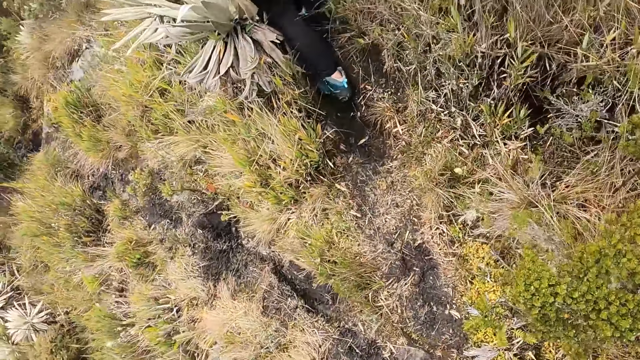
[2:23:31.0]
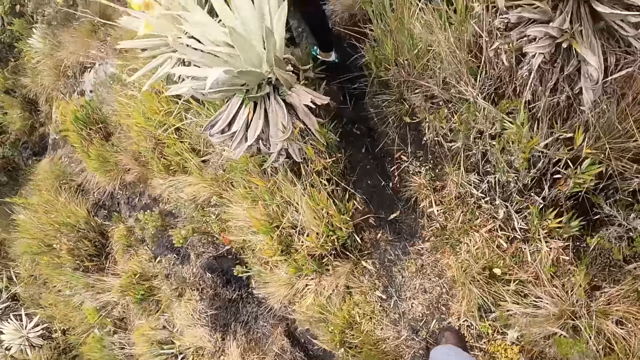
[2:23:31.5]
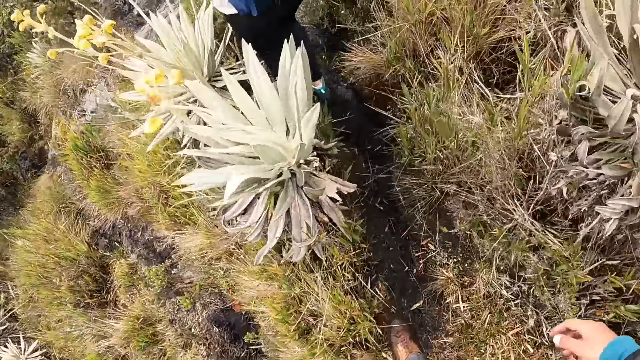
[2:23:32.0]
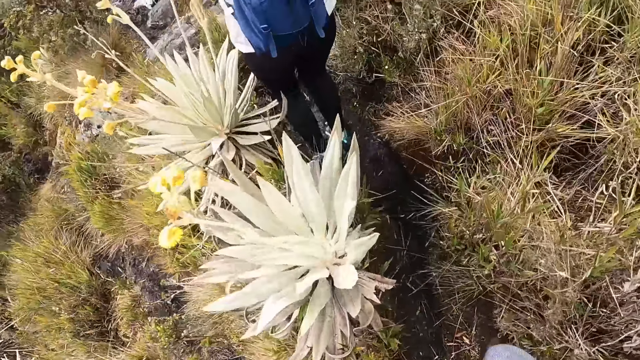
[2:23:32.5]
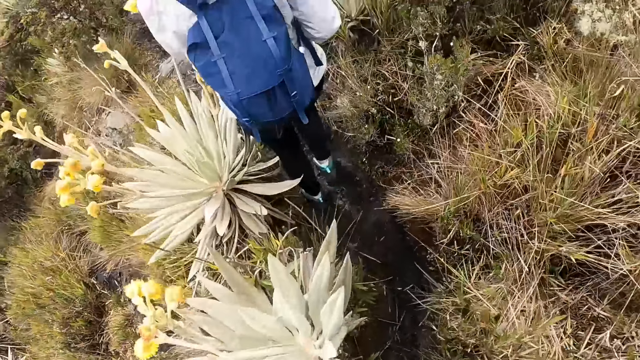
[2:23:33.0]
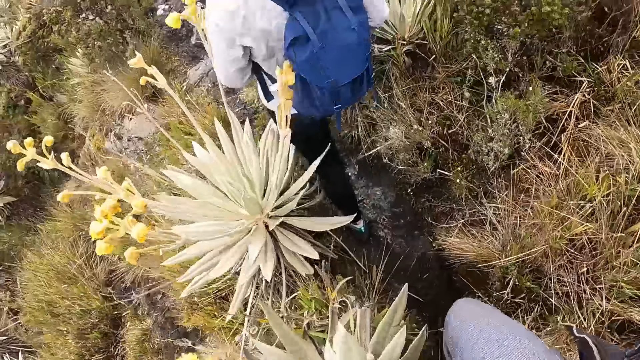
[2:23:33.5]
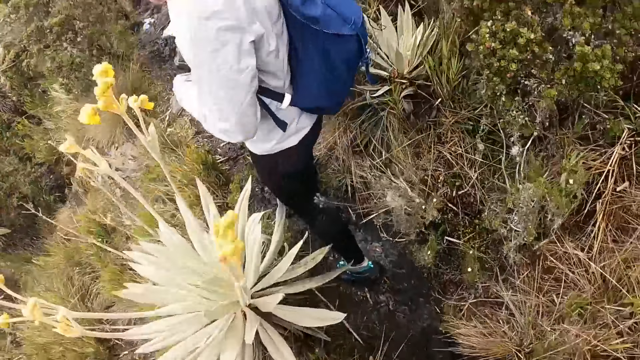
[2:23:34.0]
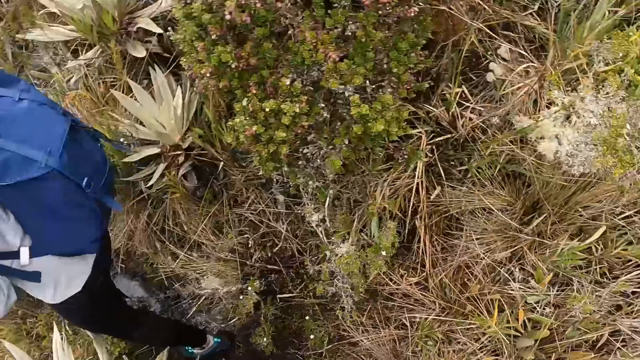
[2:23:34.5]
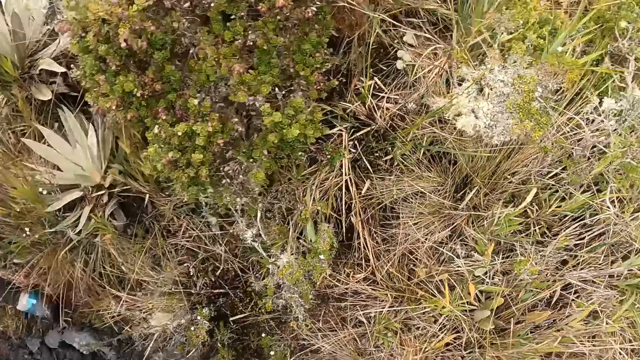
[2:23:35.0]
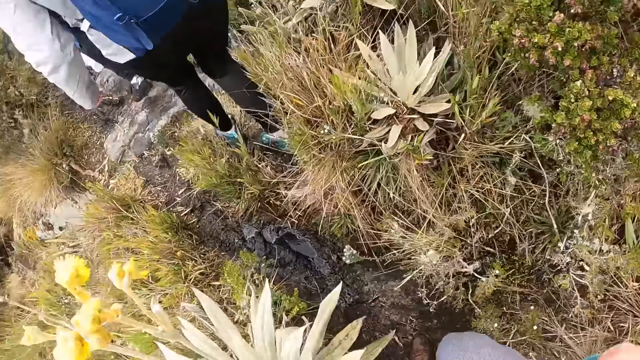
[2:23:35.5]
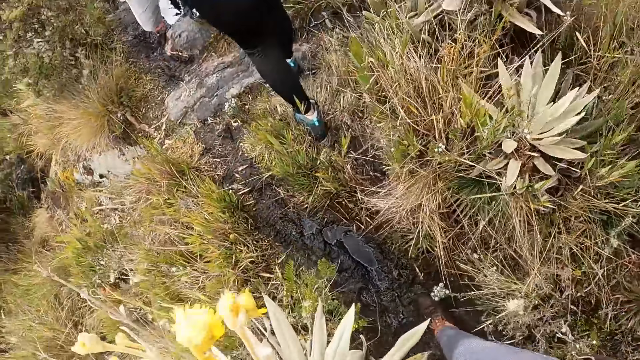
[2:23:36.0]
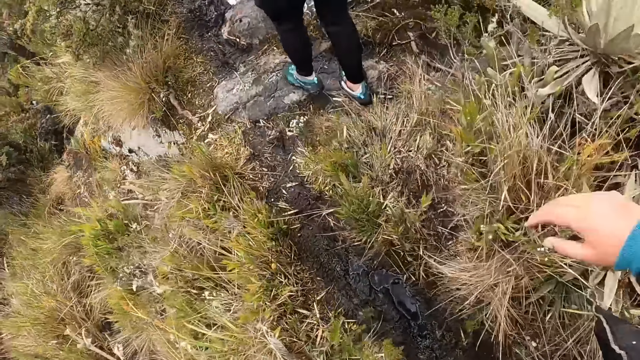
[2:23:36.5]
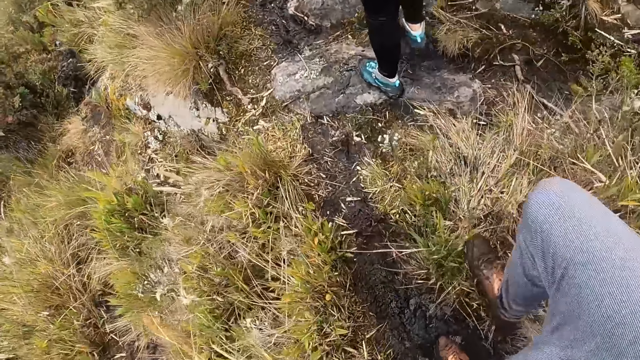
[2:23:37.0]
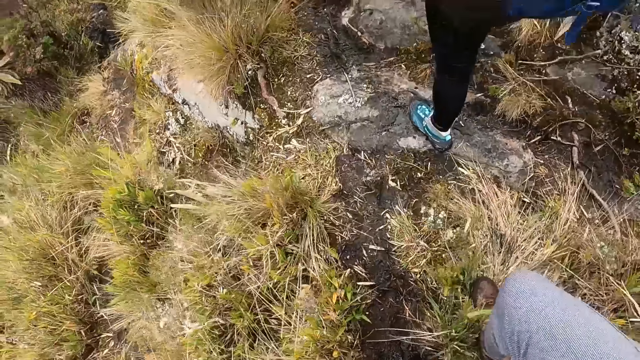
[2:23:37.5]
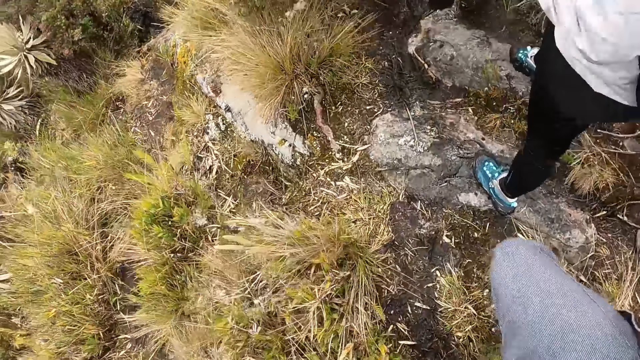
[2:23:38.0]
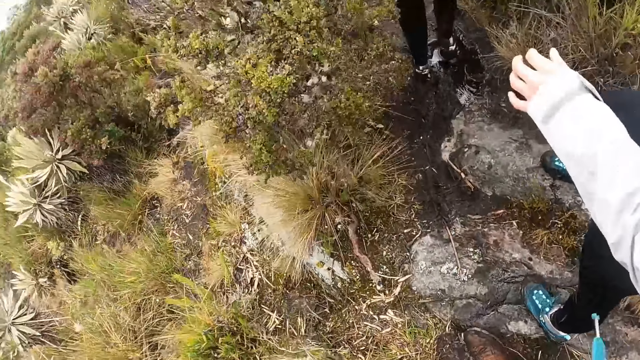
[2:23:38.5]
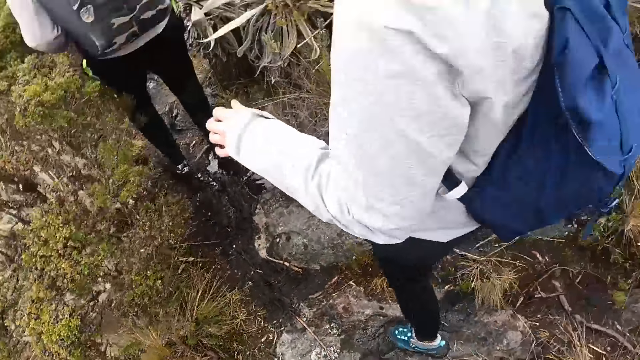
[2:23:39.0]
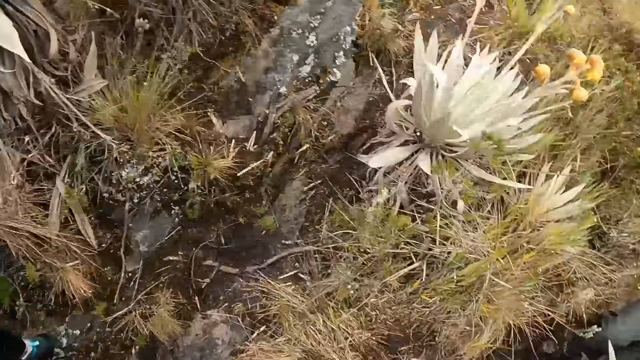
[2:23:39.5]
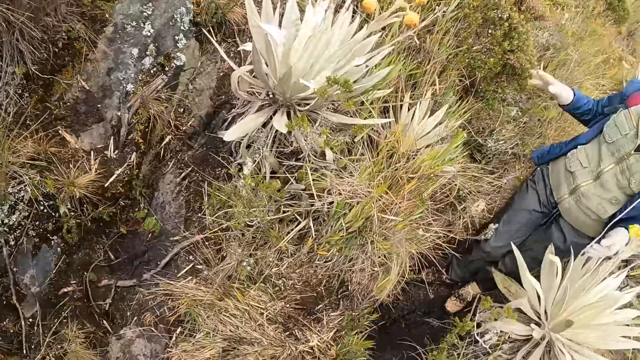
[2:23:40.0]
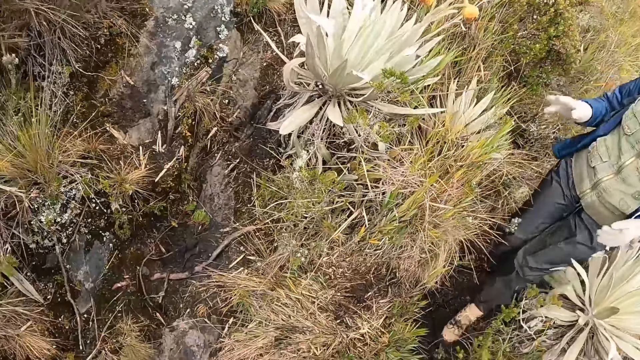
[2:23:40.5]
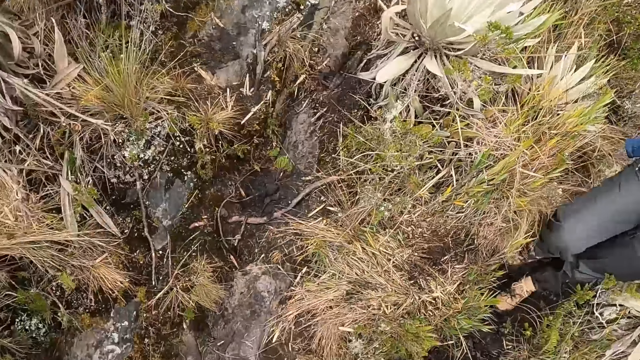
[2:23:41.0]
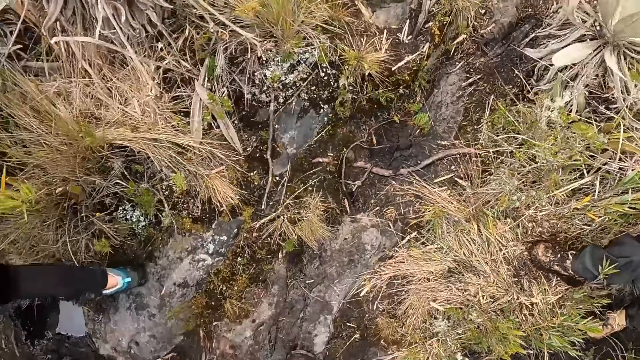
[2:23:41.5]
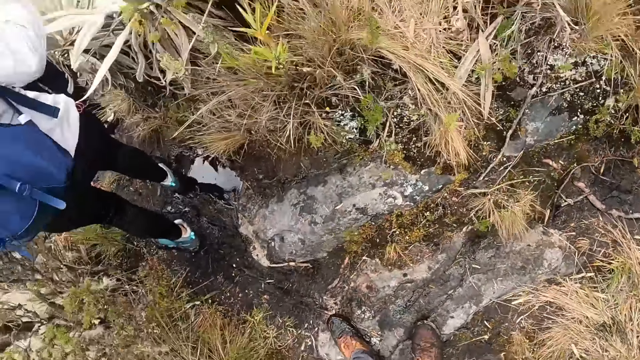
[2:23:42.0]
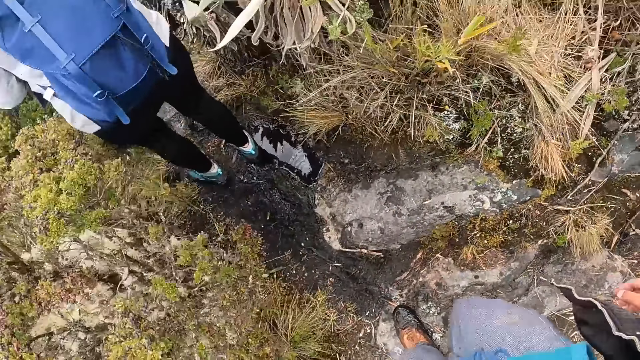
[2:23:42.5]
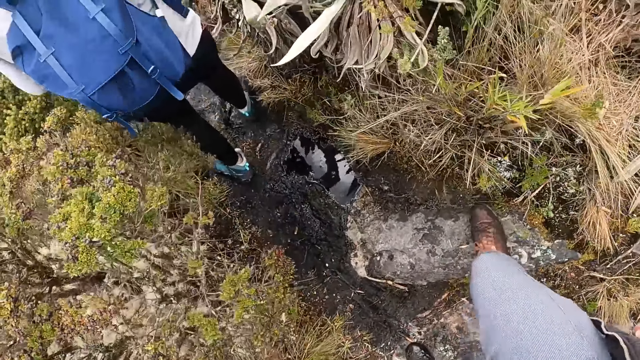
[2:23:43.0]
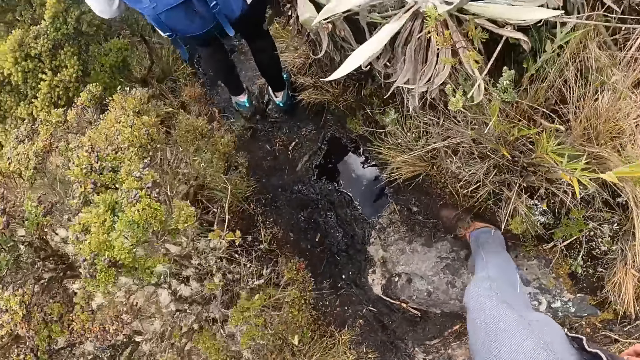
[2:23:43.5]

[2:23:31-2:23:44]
The camera wearer walks down the path. The woman hikes on the path.

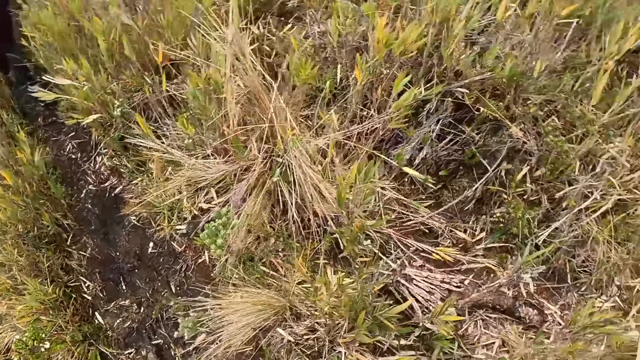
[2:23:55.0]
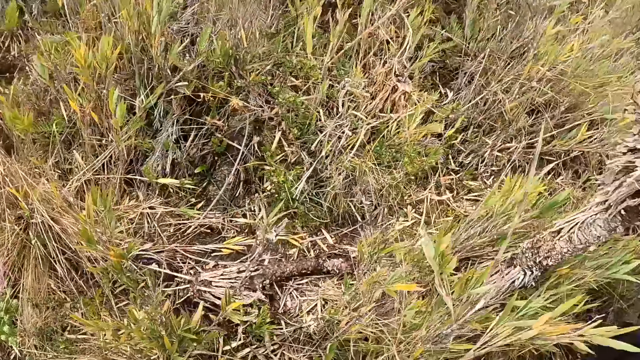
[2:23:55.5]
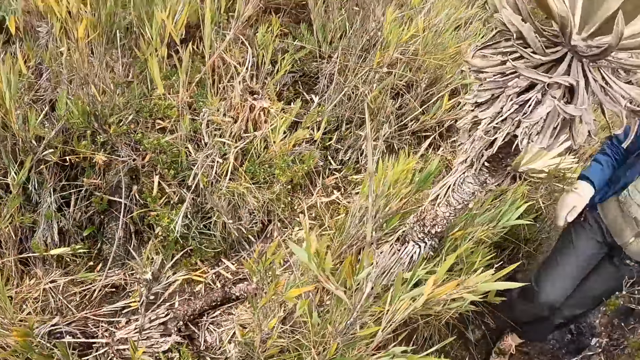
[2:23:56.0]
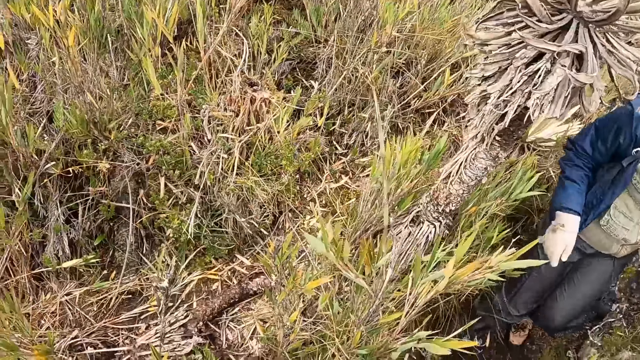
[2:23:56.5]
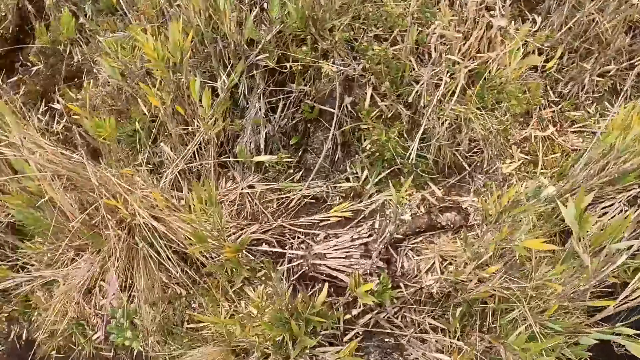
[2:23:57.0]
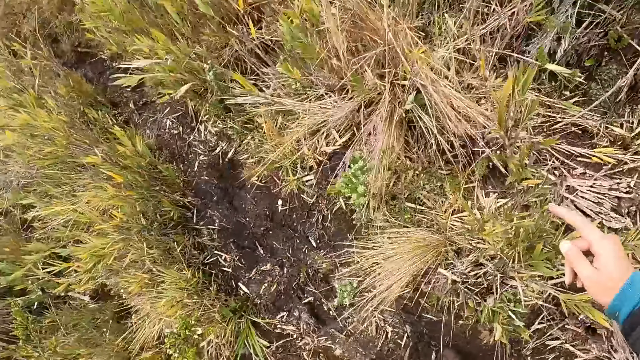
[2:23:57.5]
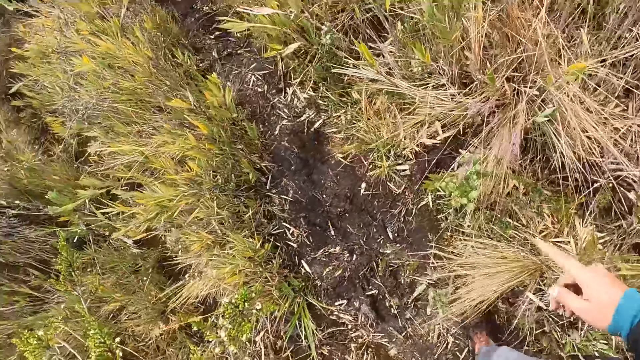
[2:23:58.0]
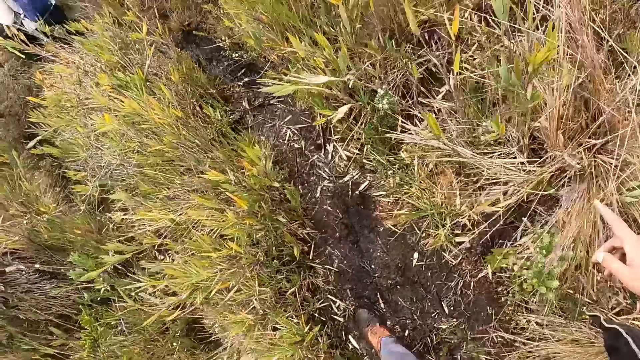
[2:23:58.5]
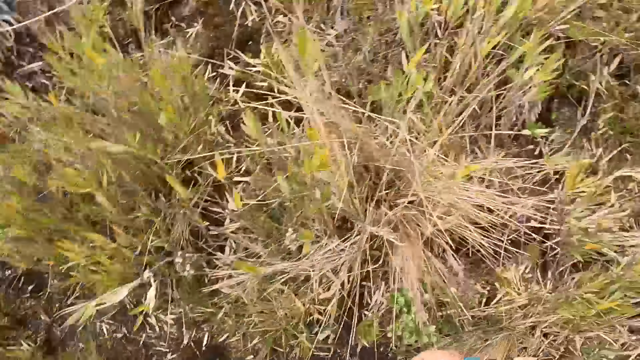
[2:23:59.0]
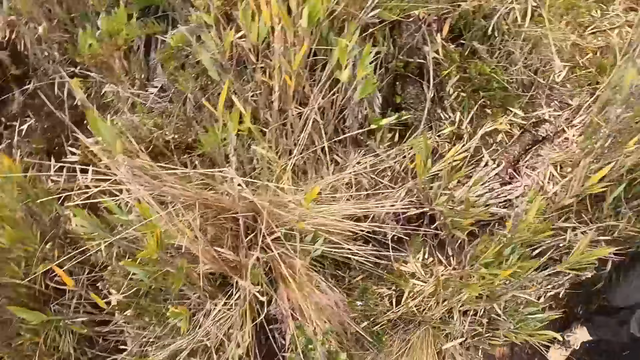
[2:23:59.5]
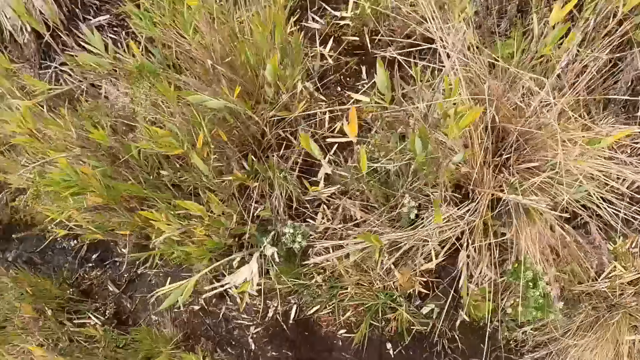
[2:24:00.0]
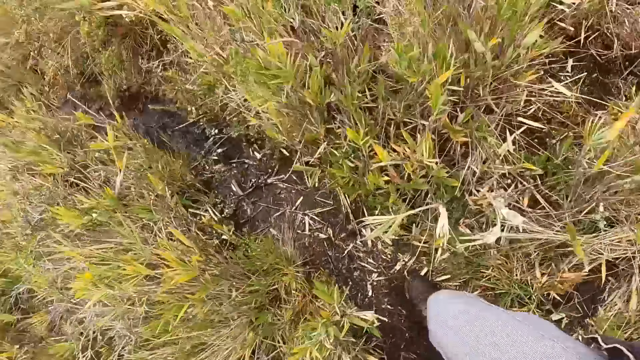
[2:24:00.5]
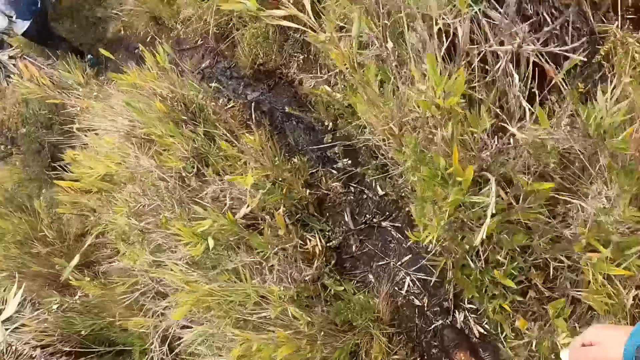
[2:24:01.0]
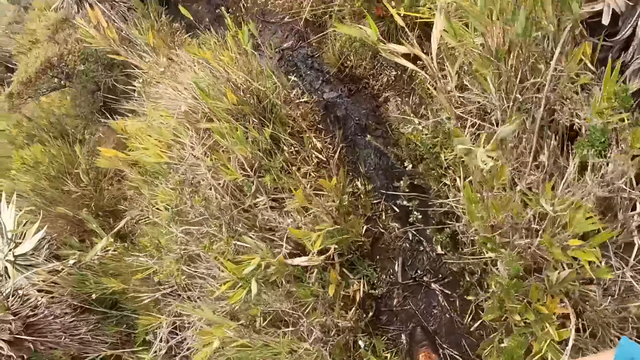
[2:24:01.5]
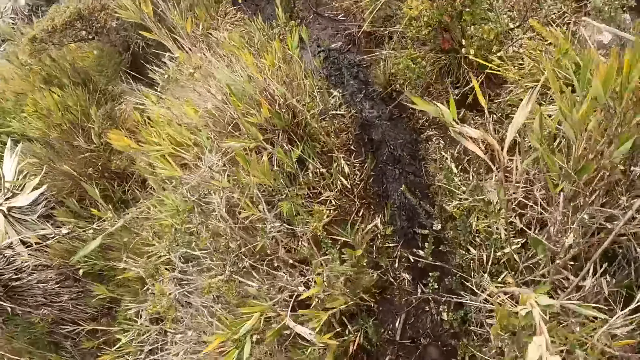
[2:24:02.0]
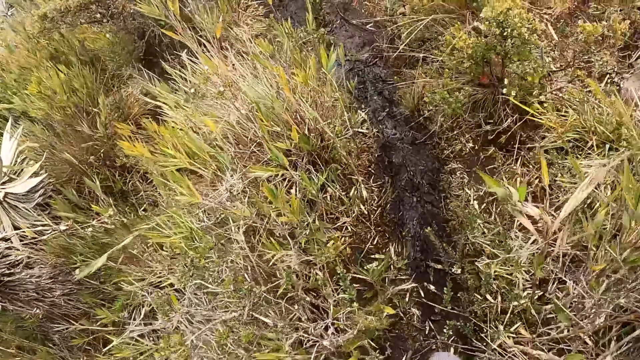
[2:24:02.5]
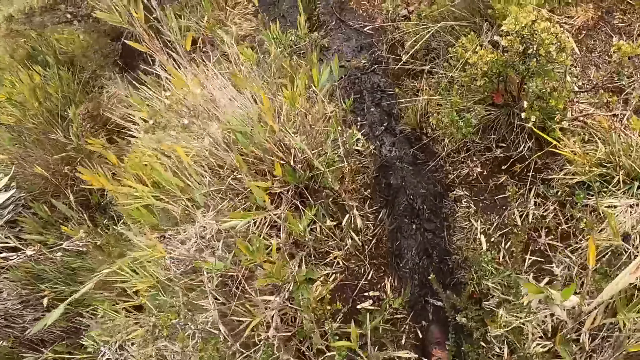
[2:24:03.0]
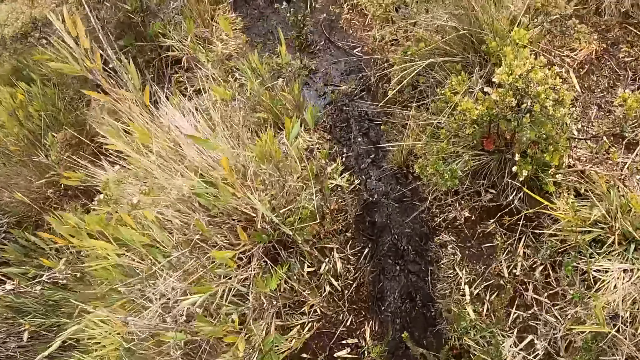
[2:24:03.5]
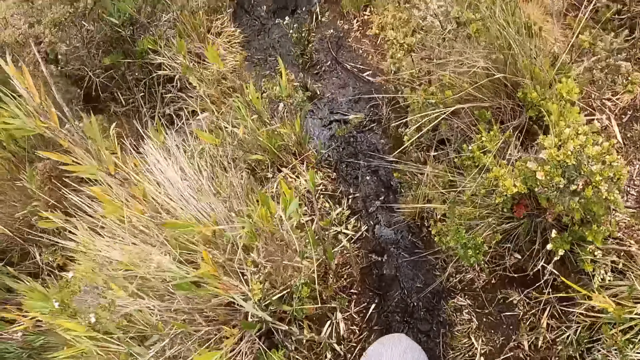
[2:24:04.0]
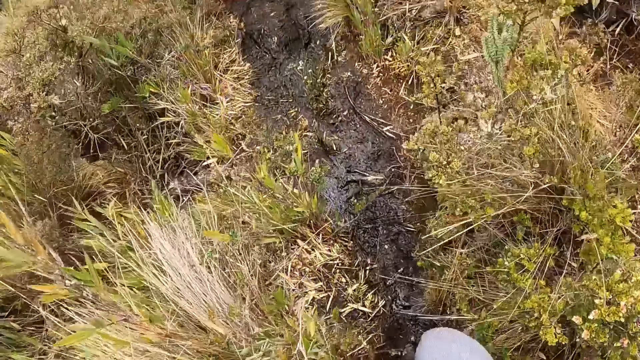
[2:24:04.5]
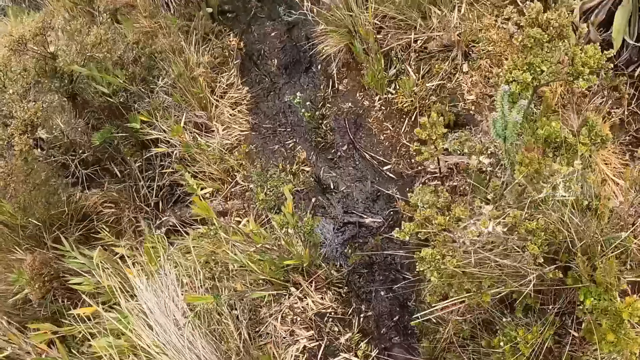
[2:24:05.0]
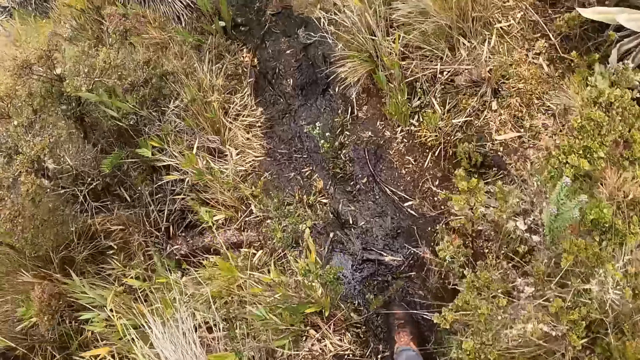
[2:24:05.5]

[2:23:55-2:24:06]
The camera wearer points to the grass with his right hand. He walks down the path.
